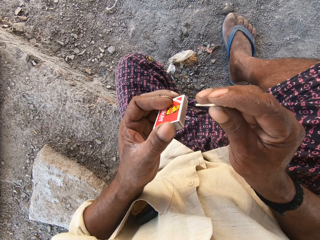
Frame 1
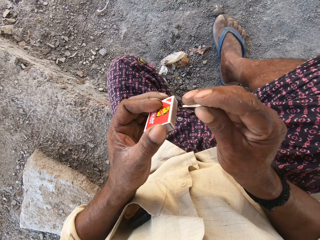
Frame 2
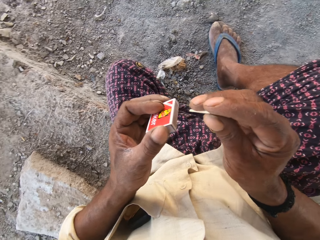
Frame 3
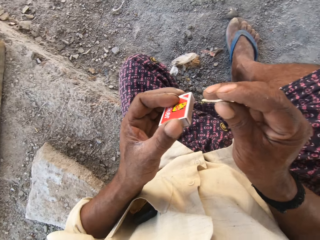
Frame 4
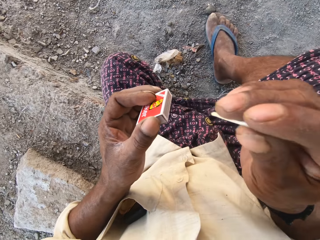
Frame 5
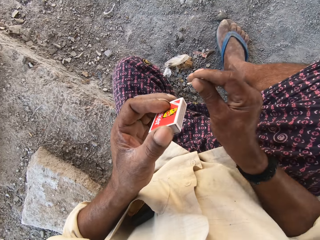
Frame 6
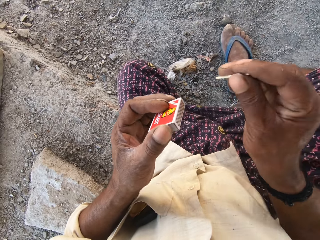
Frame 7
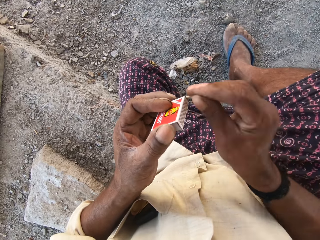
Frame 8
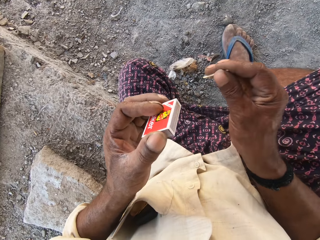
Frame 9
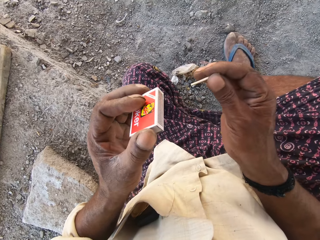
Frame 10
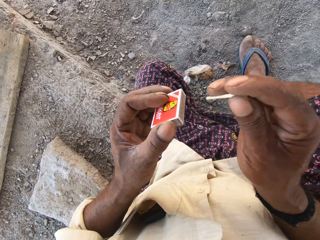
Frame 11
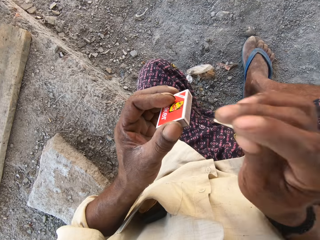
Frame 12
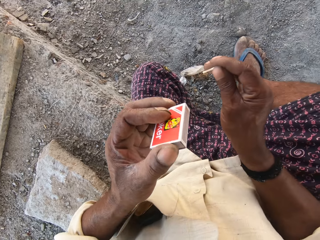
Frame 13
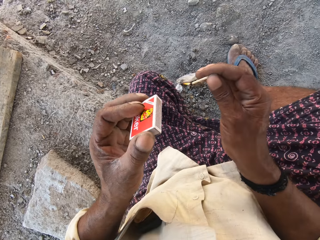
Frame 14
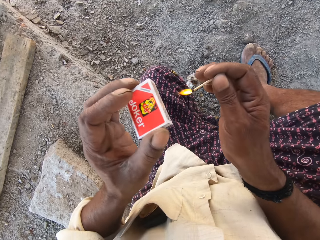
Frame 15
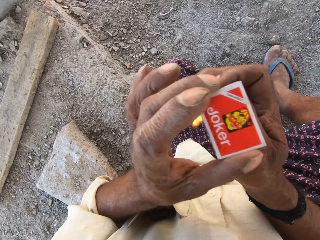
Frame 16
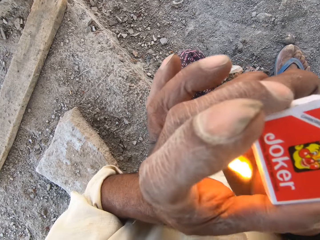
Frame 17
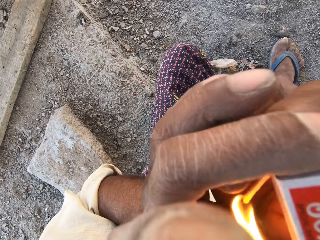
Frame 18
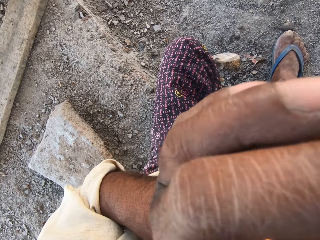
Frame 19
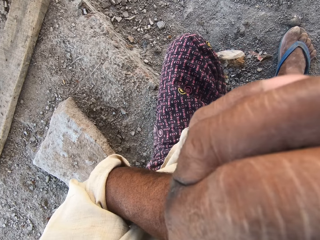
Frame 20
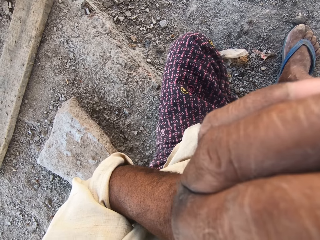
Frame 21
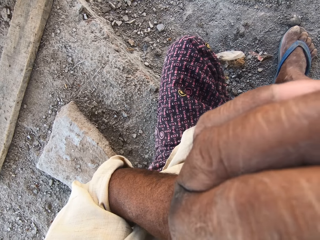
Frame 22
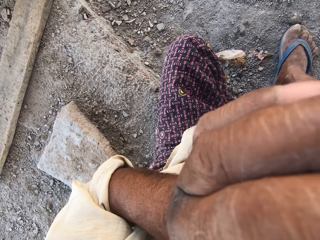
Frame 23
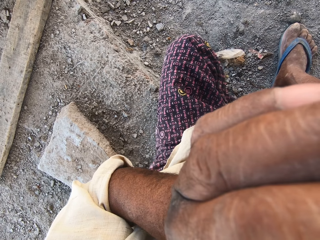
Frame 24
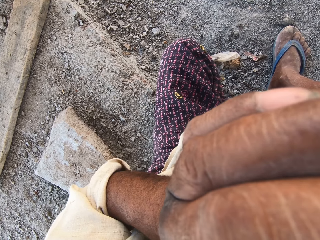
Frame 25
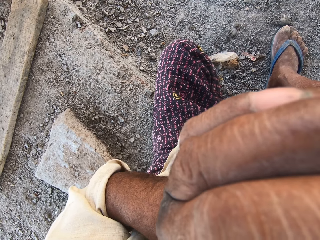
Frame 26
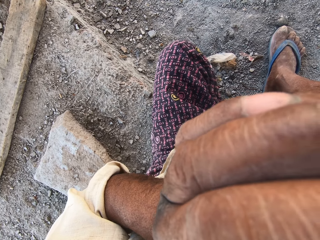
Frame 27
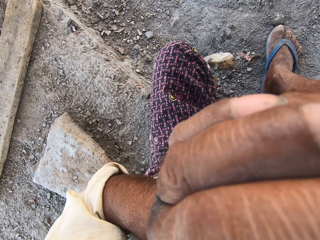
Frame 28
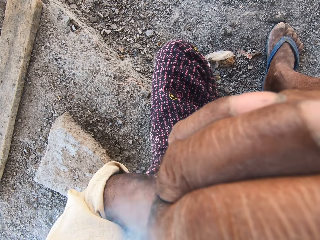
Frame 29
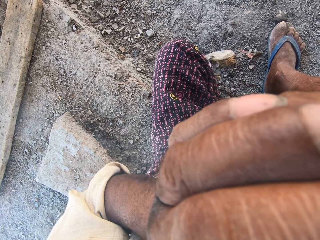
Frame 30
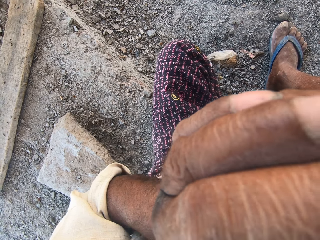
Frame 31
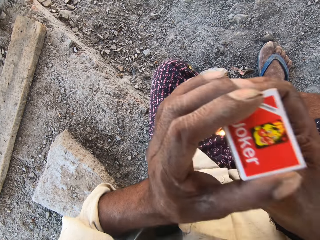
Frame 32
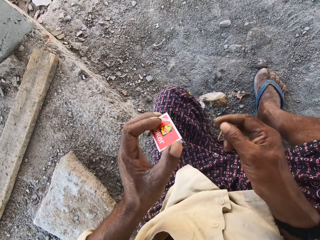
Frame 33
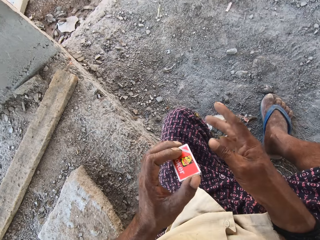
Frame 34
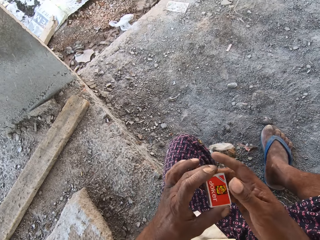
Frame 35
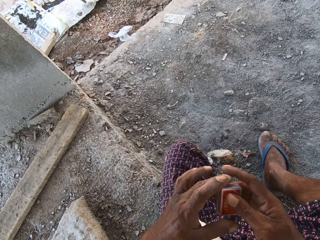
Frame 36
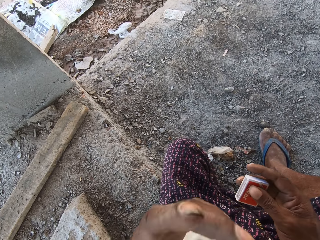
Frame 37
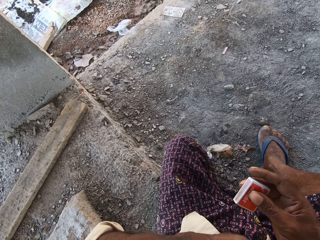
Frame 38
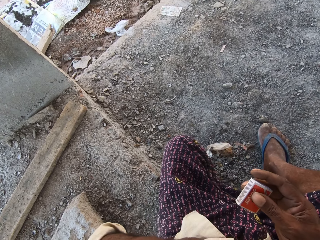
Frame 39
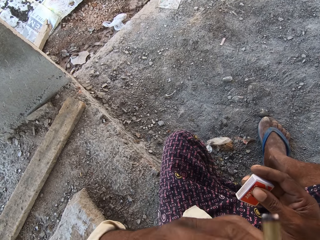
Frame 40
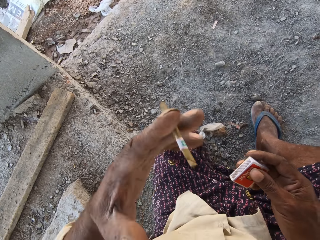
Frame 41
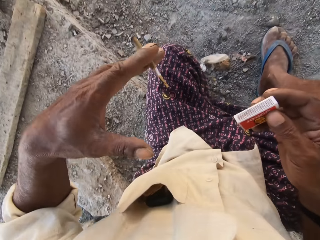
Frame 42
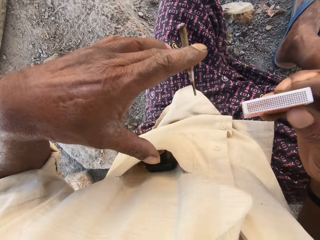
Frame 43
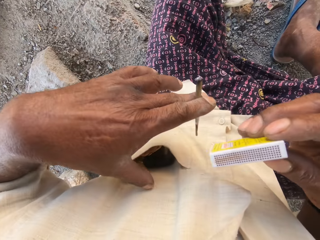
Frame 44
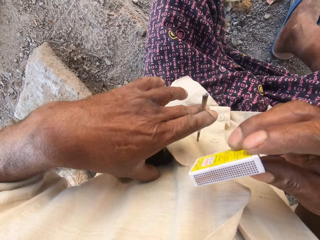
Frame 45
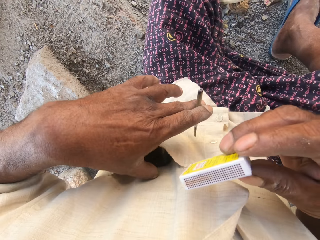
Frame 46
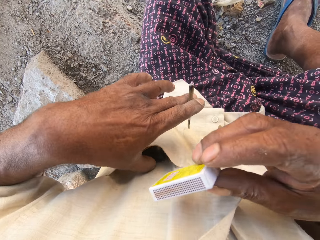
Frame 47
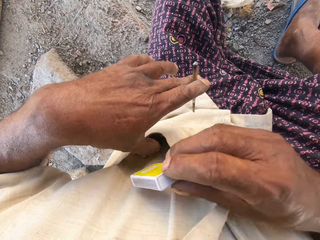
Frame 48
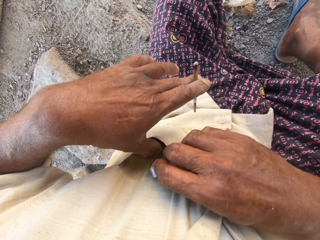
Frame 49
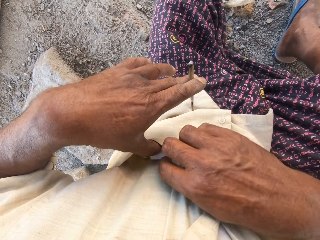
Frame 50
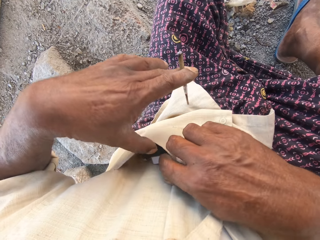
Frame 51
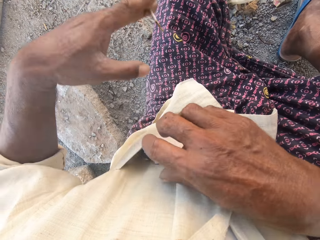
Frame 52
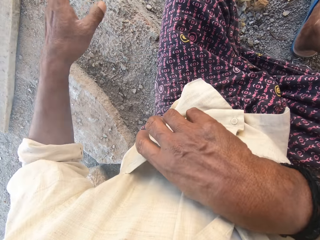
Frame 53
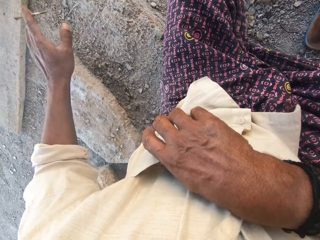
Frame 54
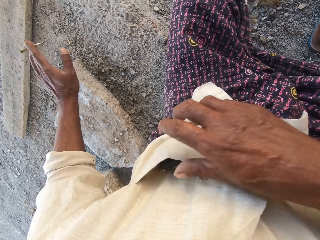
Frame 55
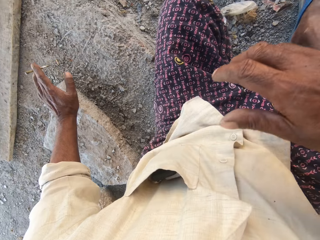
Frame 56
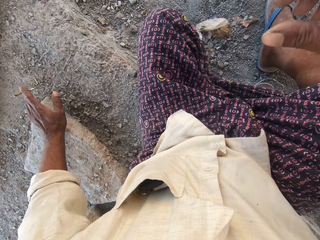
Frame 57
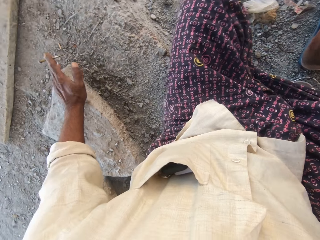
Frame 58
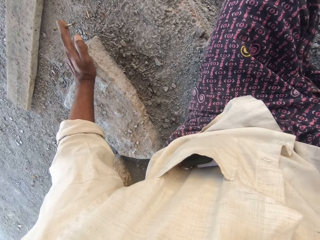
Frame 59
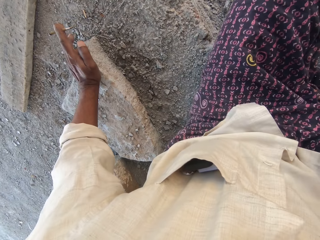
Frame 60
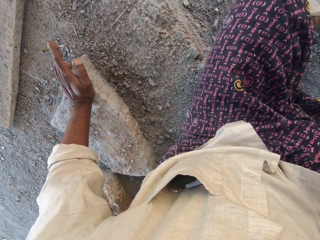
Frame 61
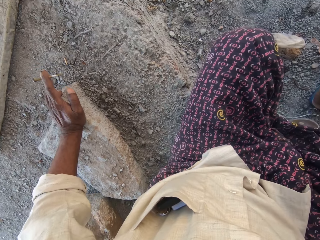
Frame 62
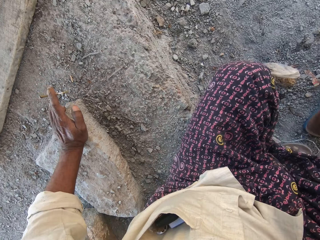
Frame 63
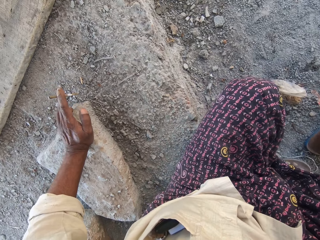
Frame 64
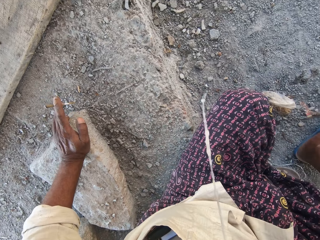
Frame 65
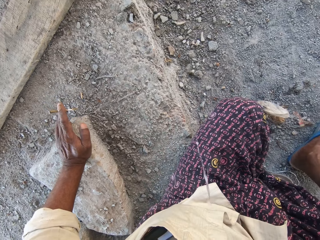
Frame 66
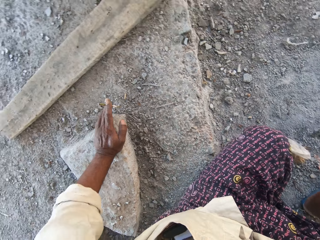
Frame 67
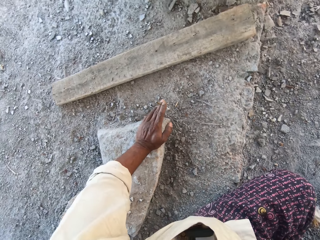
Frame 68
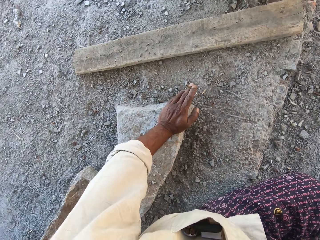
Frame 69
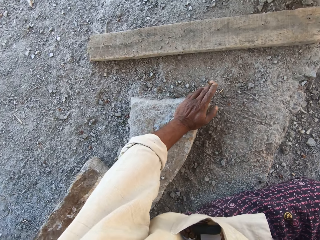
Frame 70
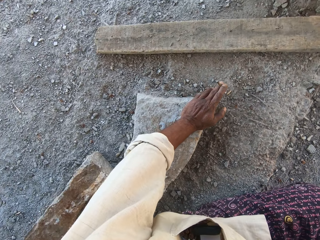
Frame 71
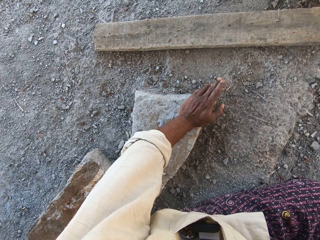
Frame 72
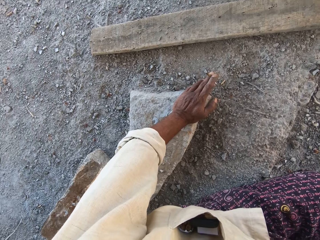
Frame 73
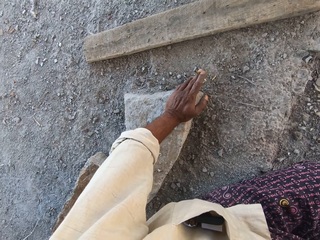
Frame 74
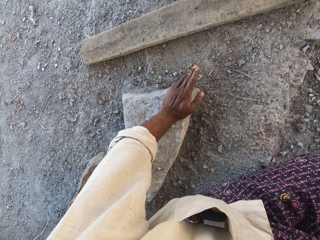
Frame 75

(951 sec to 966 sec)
The camera wearer strikes the match stick in his right hand on the match box in his left hand. He lights the cigarette in his mouth with the match stick in his right hand. He tosses the match stick in his right hand. He passes the match box in his left hand to his right hand. He removes the cigarette from his mouth with his left hand. A man speaks with the camera wearer. The camera wearer places the match box in his right hand in his shirt's pocket. He rests his hand on a stone.

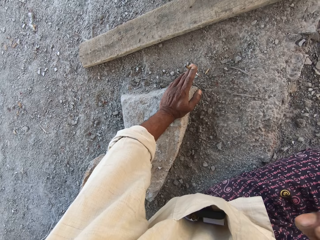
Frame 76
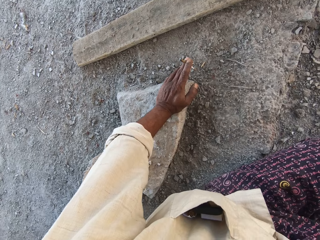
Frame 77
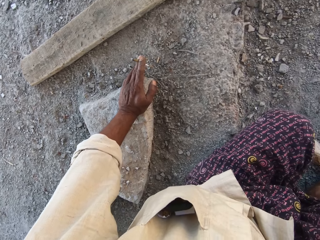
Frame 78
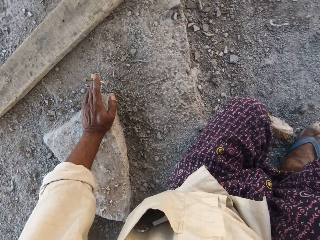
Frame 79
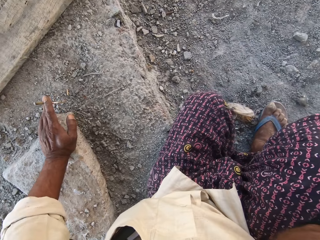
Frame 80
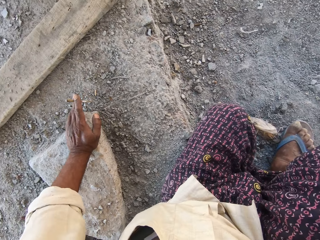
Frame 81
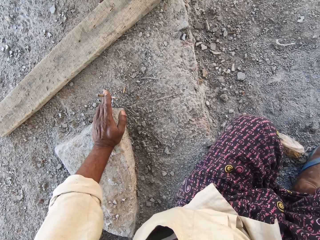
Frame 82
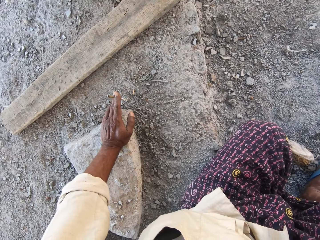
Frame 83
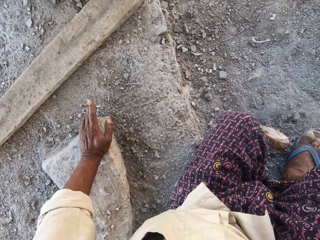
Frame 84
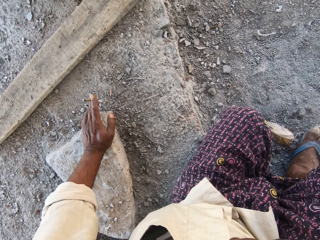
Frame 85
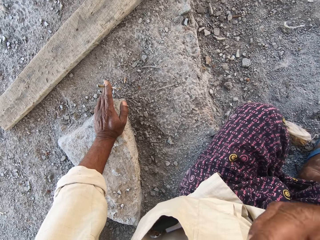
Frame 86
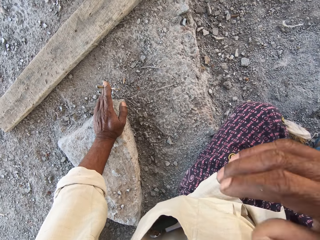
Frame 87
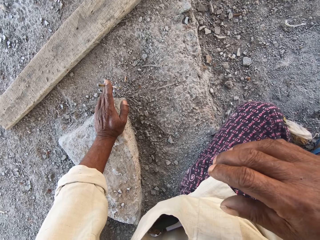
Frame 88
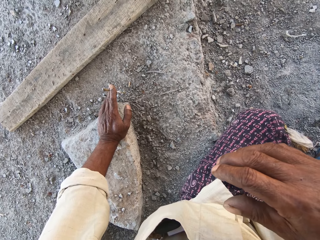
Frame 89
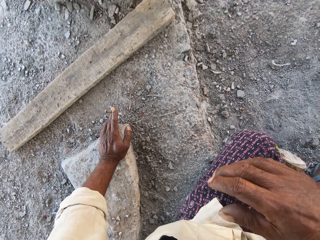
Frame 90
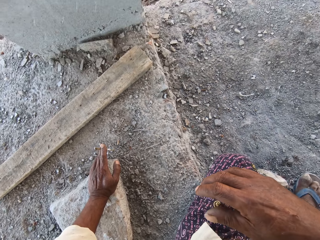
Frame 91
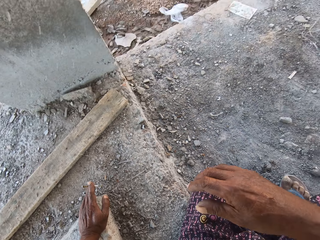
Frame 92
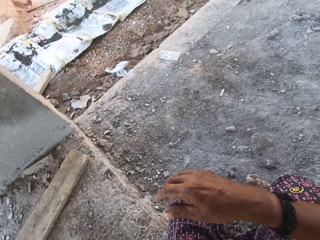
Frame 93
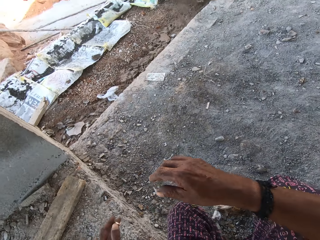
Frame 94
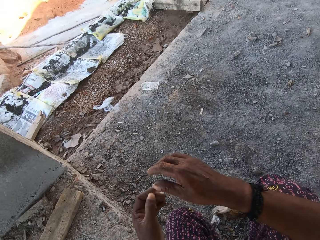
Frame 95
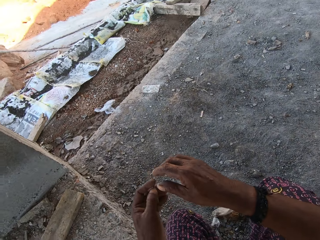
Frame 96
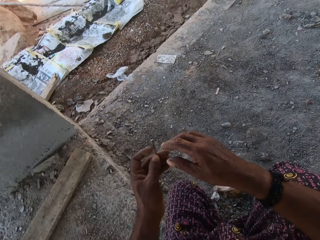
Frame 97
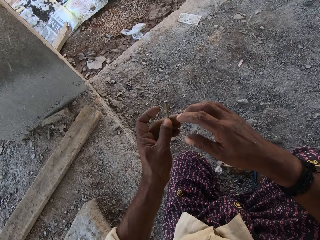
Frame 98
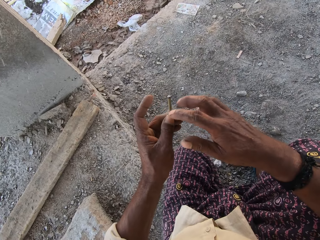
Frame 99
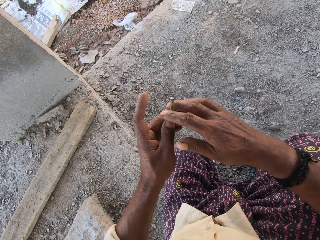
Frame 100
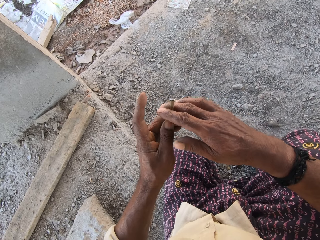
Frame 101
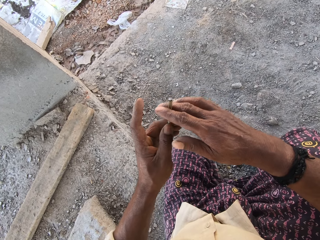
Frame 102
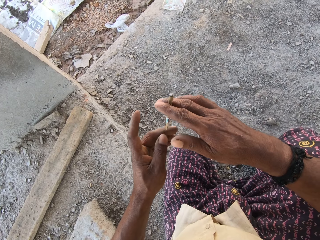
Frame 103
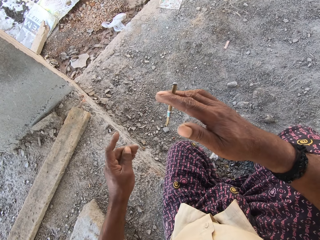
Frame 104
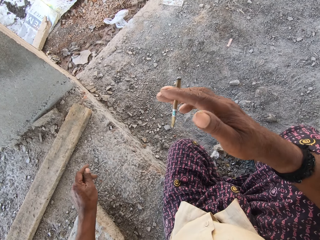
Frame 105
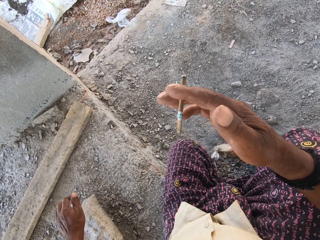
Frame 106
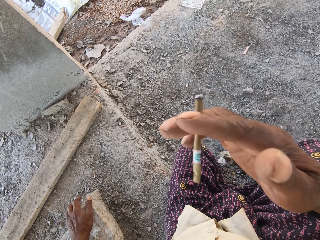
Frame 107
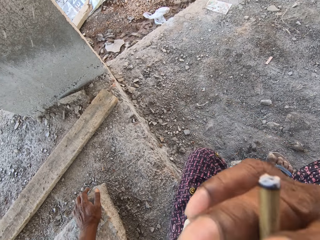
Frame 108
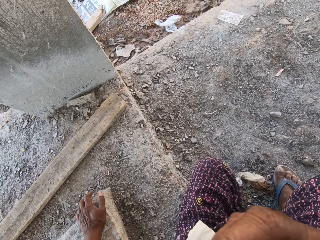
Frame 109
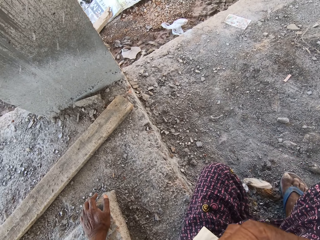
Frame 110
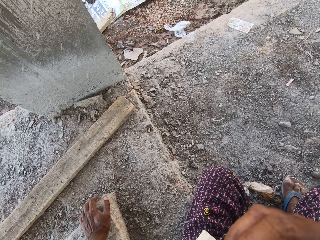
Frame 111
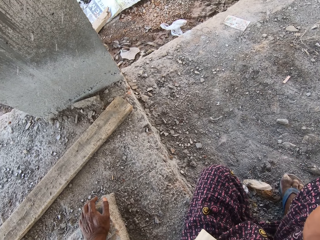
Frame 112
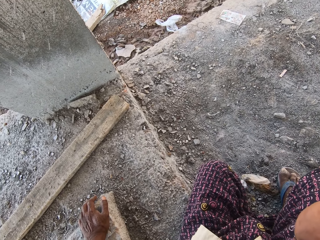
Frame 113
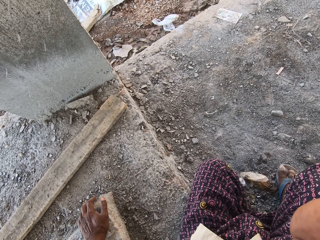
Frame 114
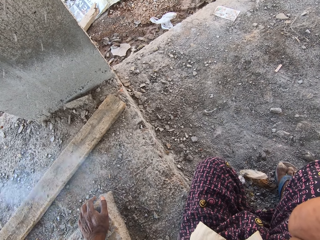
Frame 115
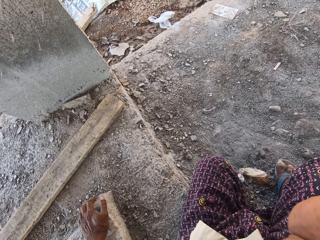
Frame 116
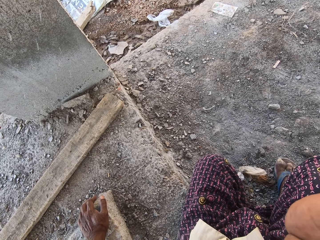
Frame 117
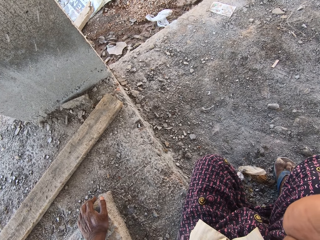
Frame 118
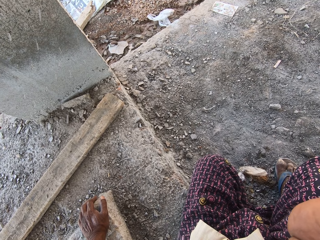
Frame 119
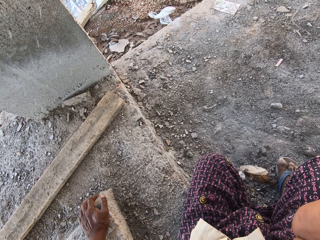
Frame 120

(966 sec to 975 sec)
The camera wearer passes the cigarette in his left hand to his right hand. He places the cigarette in his right hand in his mouth.
